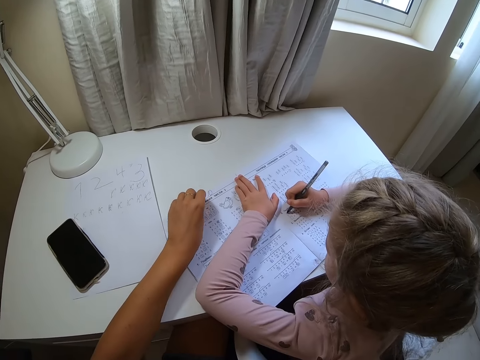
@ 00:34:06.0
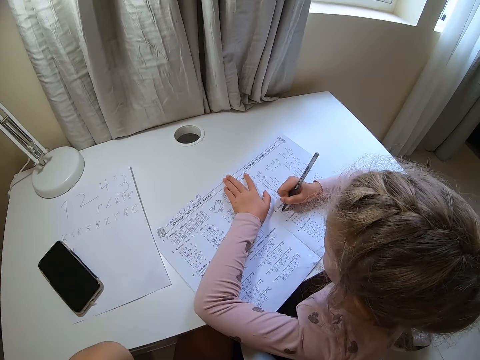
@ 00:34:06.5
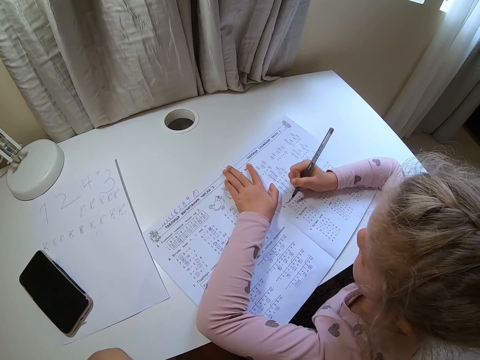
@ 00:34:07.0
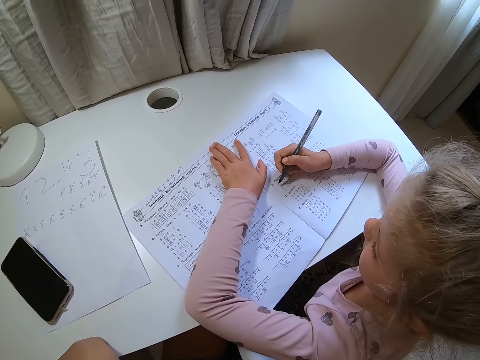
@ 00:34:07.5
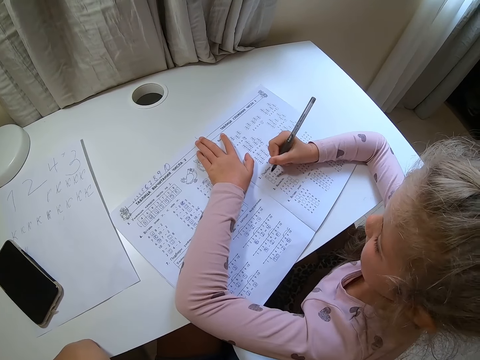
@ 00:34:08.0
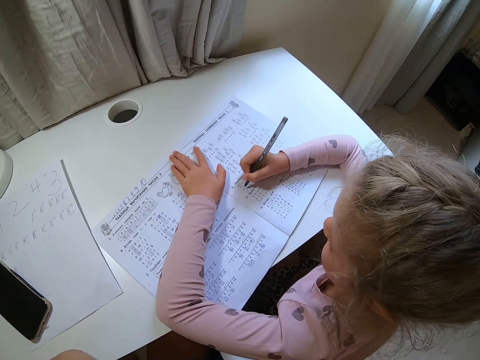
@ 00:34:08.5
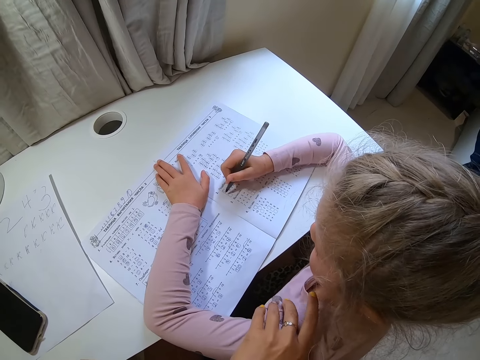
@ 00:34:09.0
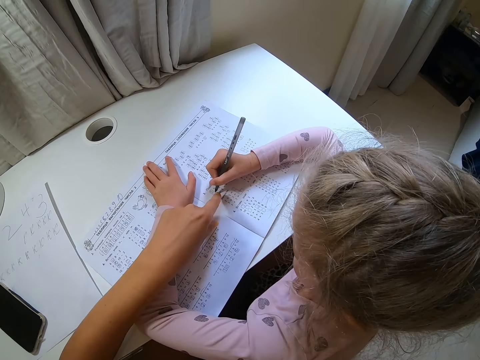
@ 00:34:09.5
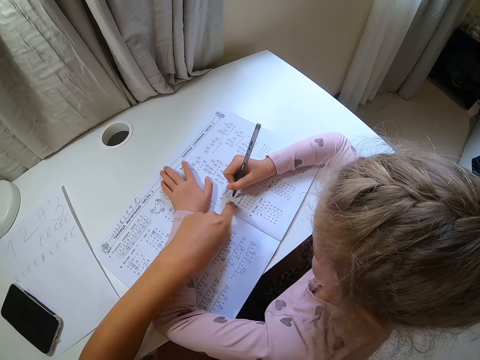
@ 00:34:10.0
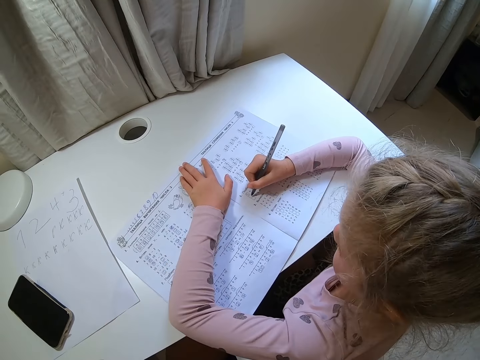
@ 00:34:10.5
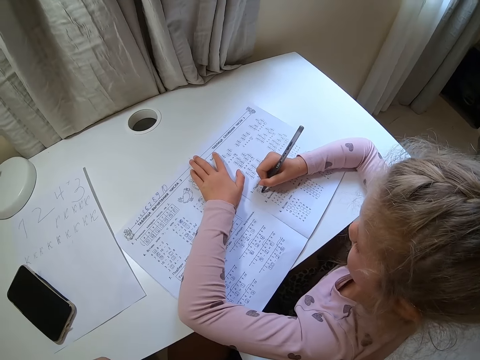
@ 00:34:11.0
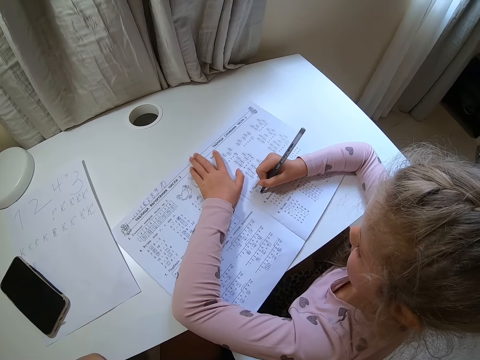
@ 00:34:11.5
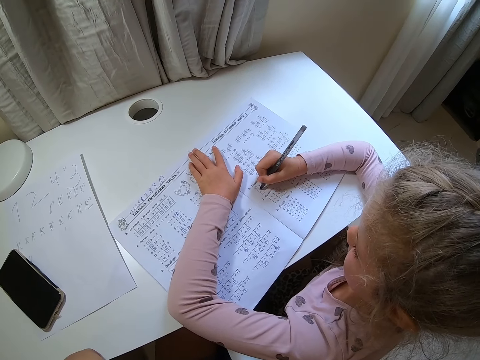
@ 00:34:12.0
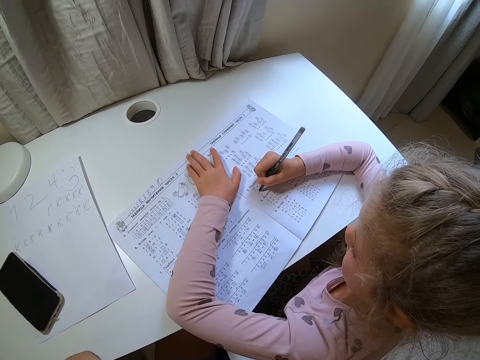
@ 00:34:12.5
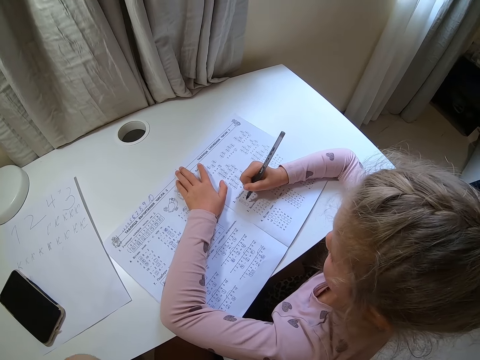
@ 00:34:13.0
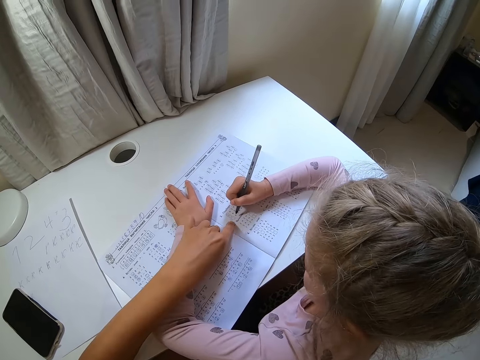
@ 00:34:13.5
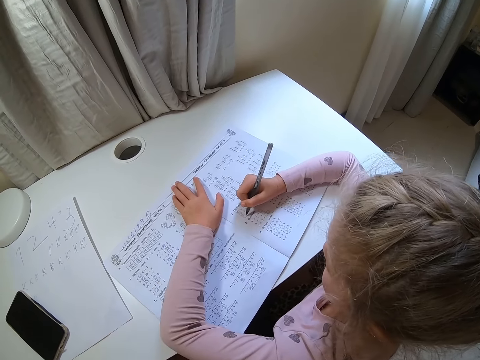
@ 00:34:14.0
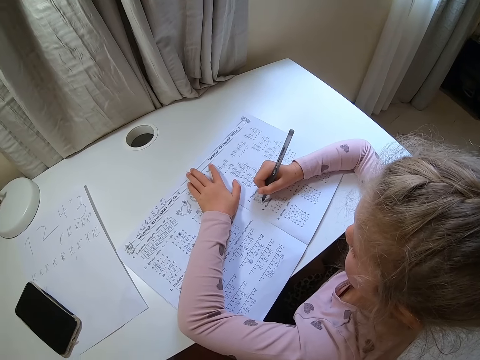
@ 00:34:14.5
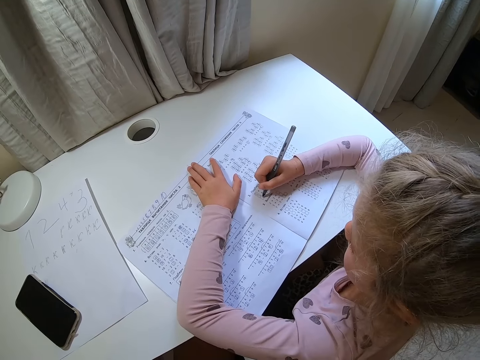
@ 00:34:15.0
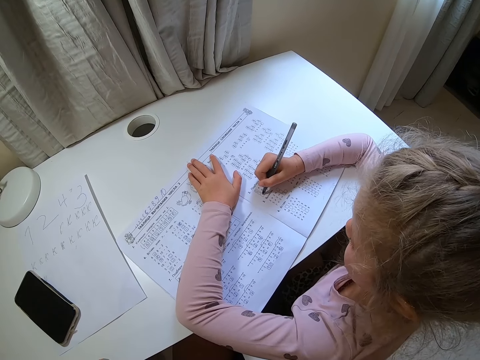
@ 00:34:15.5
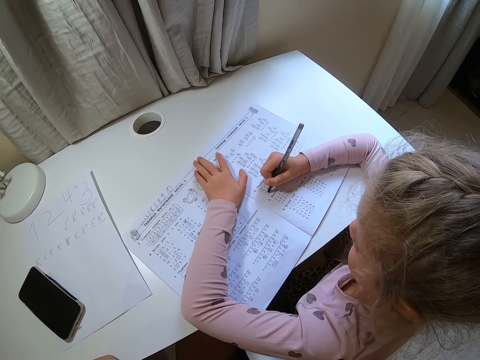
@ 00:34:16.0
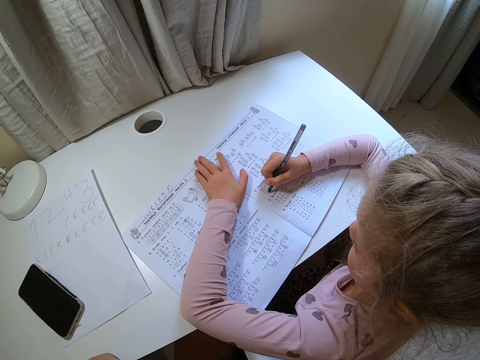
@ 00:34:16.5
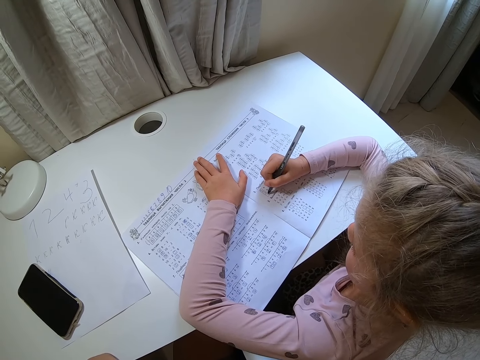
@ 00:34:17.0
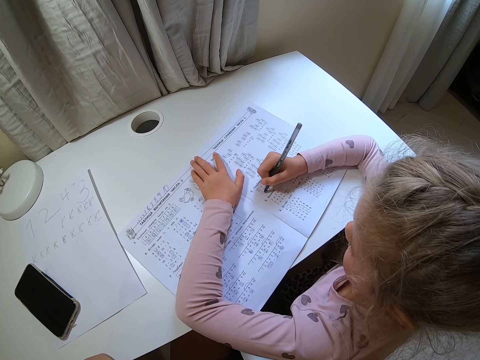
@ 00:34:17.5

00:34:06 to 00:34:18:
The camera wearer moves their hand away from the book. They touch a child. They point at the book with a finger and move their hand away from the book. They point at the book with a finger and move their hand away from the book.

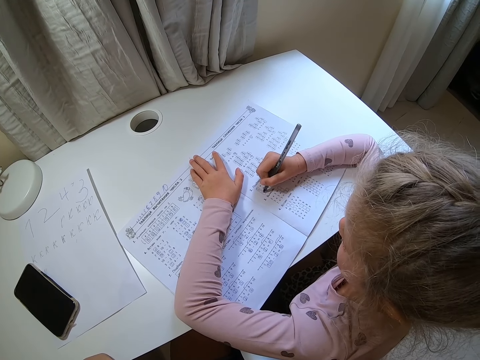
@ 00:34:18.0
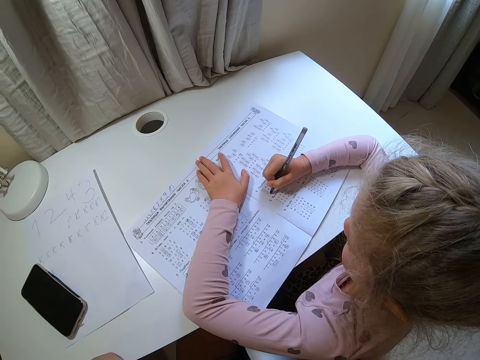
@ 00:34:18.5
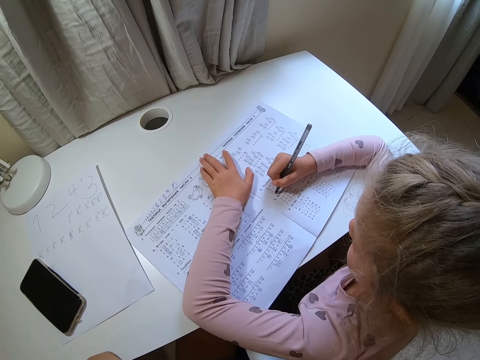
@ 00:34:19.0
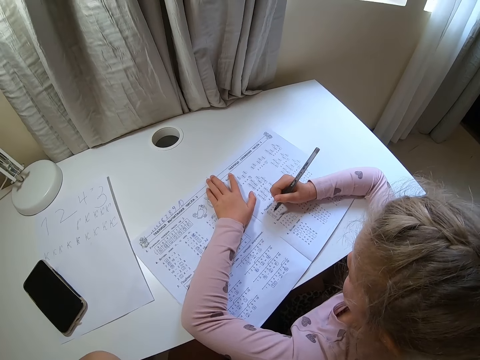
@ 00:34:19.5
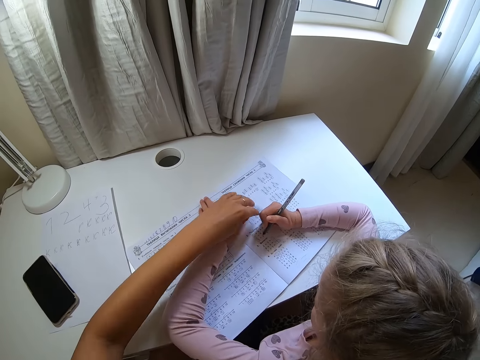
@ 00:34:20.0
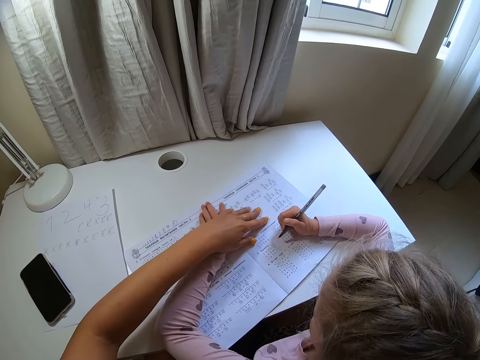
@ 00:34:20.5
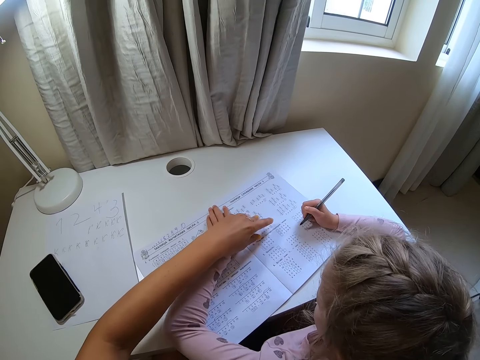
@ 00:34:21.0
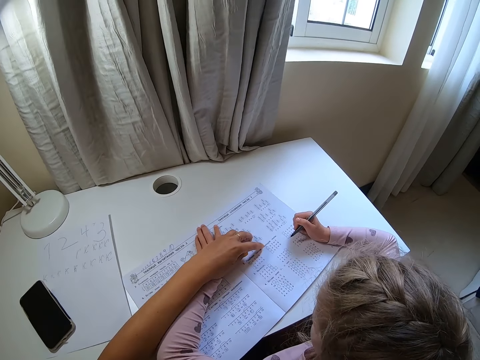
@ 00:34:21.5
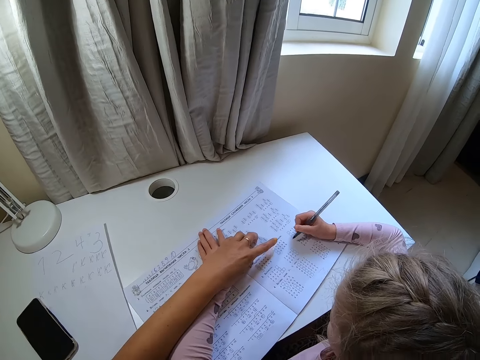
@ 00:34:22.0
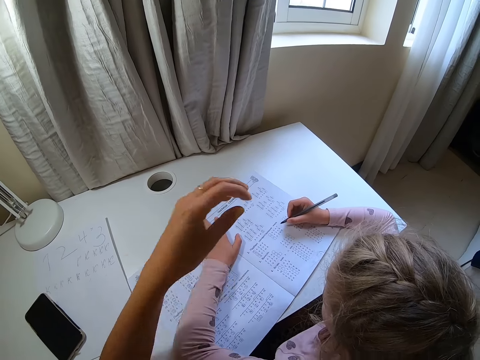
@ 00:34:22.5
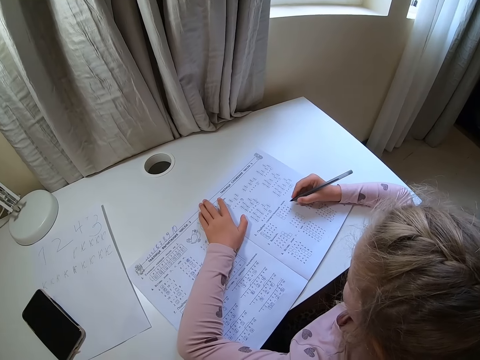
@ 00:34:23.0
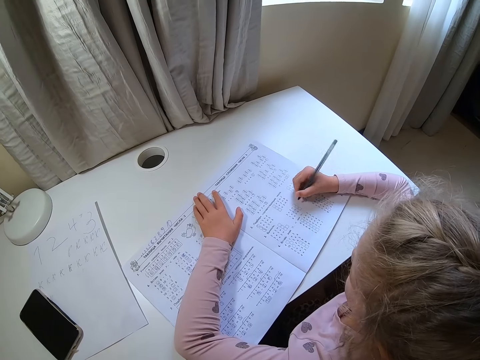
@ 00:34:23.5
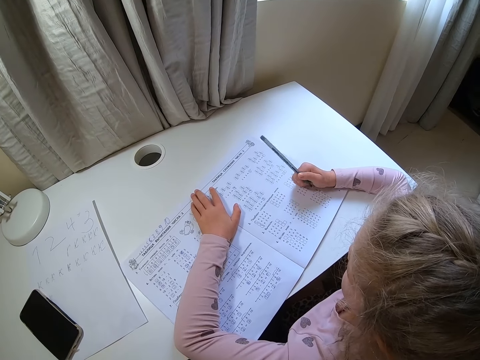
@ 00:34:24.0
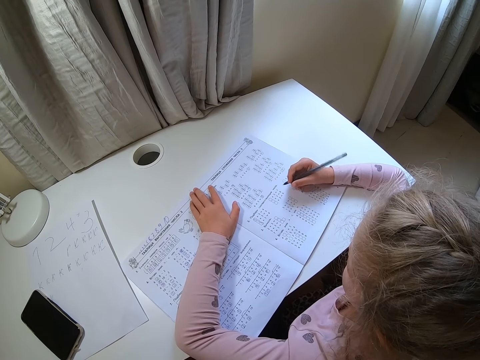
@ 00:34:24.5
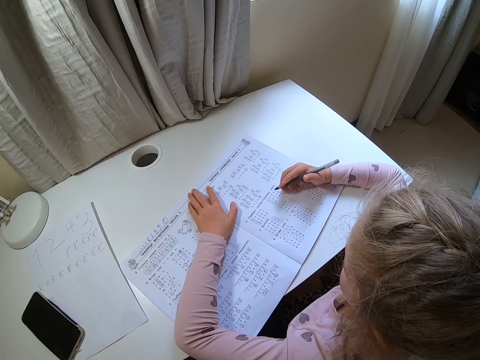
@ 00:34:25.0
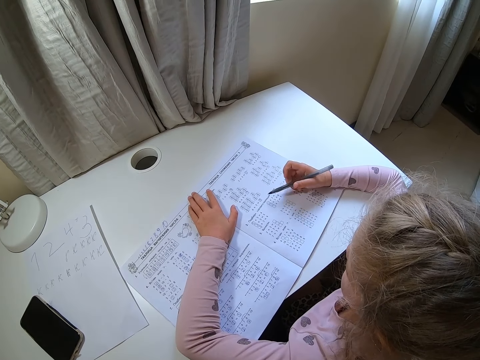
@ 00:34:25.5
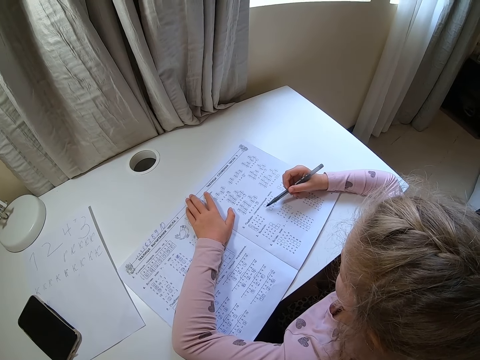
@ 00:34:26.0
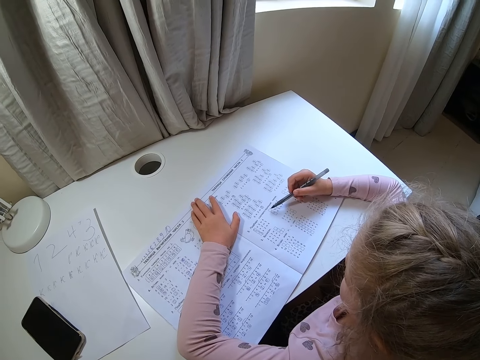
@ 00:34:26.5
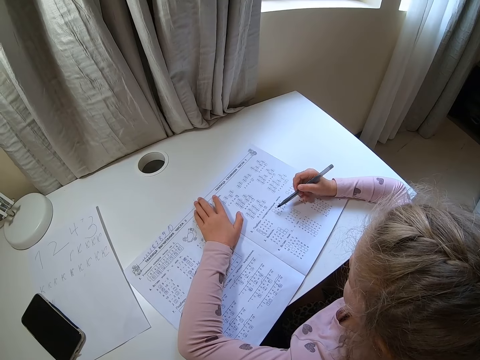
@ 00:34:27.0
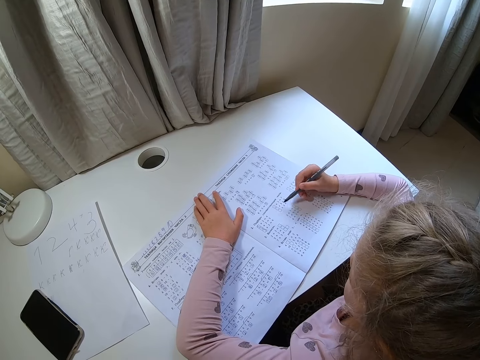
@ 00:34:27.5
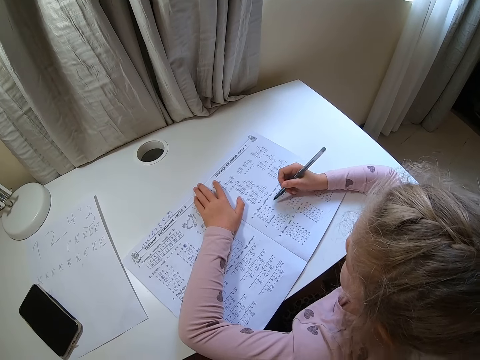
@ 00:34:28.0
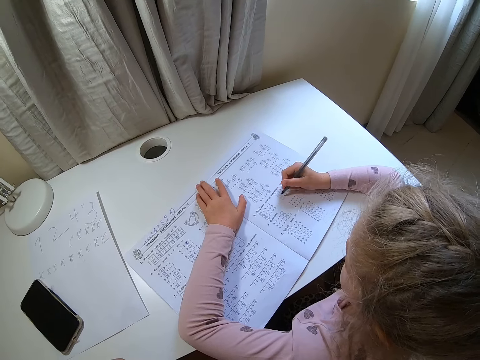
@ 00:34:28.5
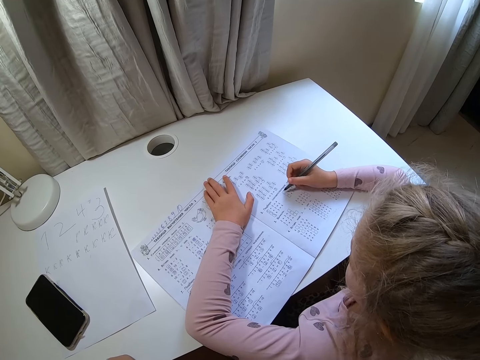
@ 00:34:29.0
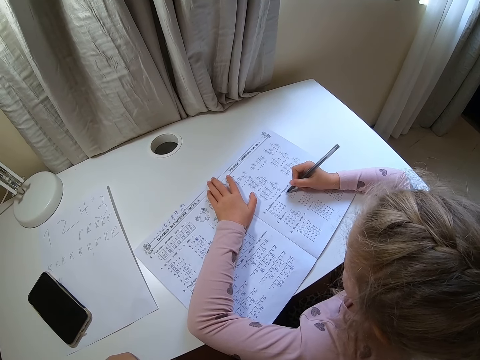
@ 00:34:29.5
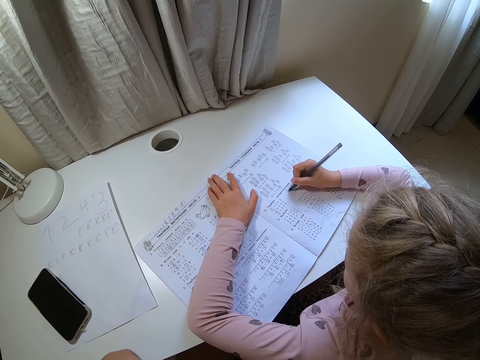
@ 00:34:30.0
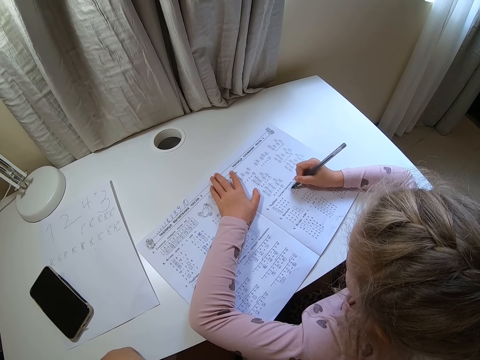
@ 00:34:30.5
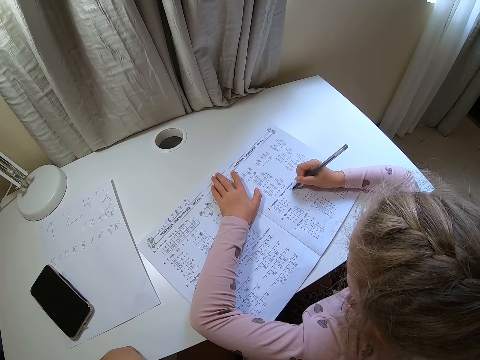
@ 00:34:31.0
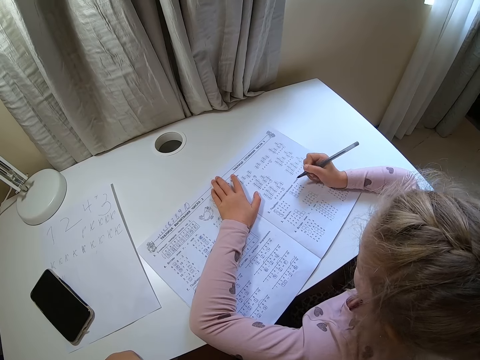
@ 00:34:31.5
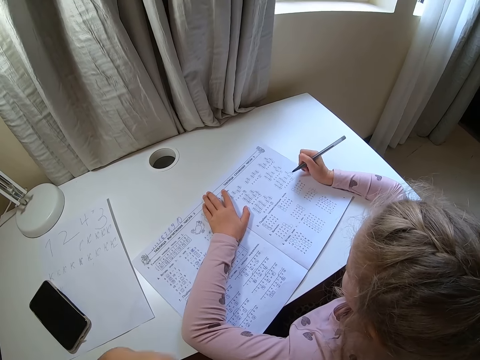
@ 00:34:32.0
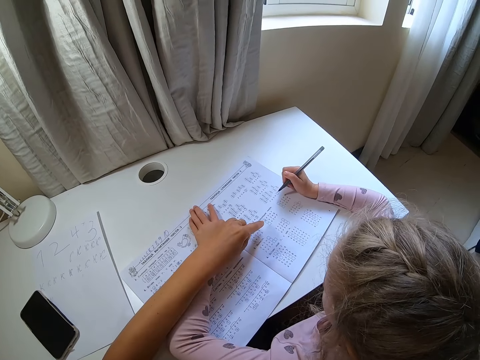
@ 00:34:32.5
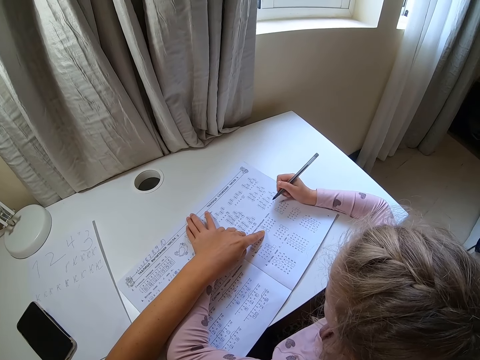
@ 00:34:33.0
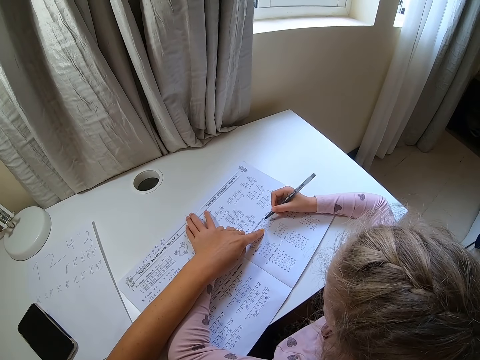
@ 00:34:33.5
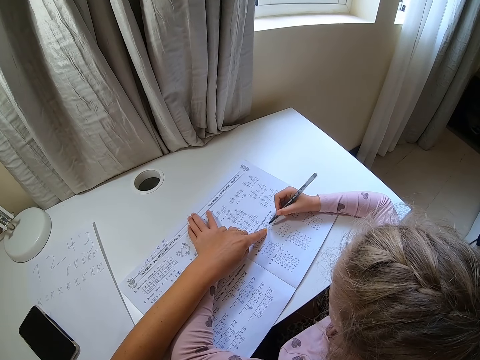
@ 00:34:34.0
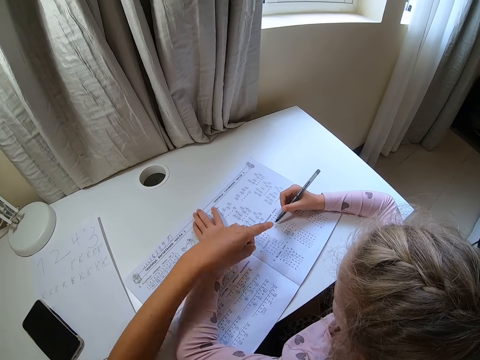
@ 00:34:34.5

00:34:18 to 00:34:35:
The camera wearer points at the book. A child moves her hand along the book. The camera wearer moves their hand away from the book. The child writes on the book, moves a pen, rests the pen on the book, writes down, and moves her hand along the book. The camera wearer points at the book with a finger.
